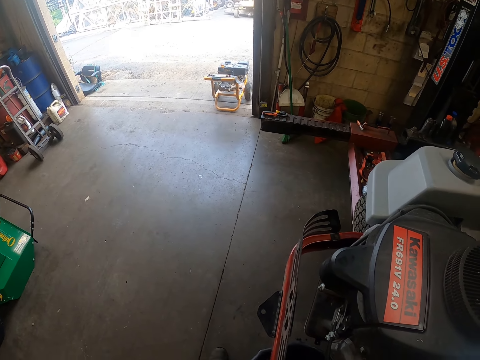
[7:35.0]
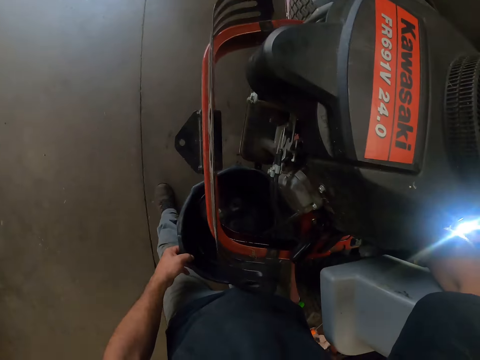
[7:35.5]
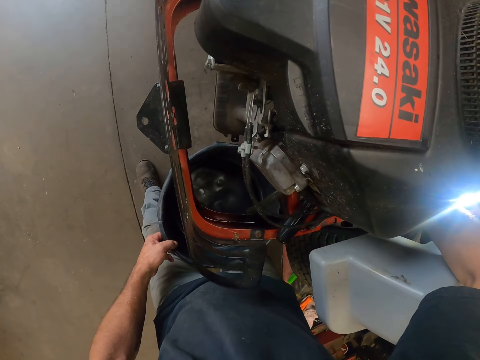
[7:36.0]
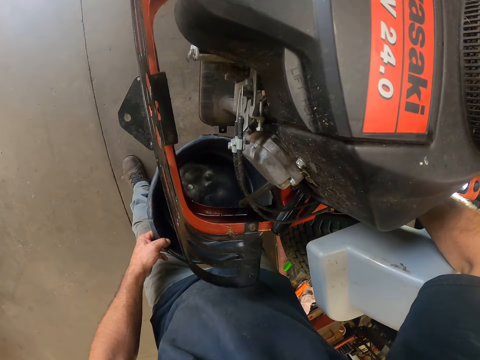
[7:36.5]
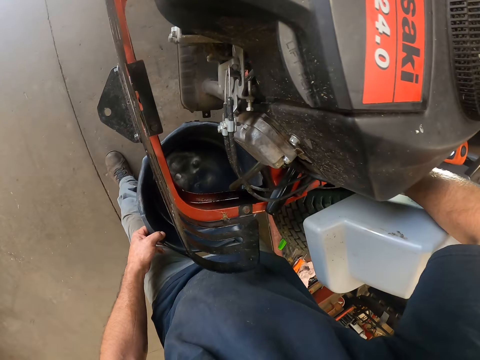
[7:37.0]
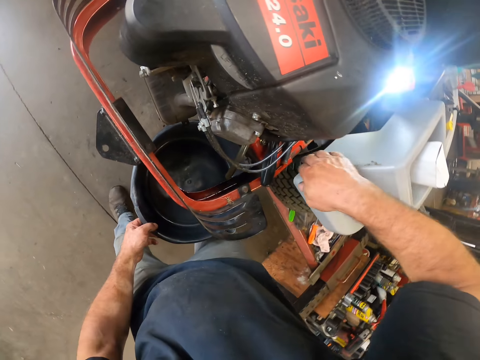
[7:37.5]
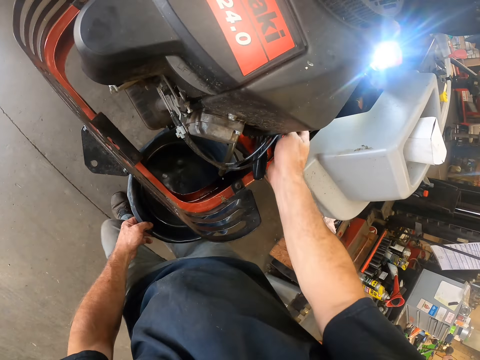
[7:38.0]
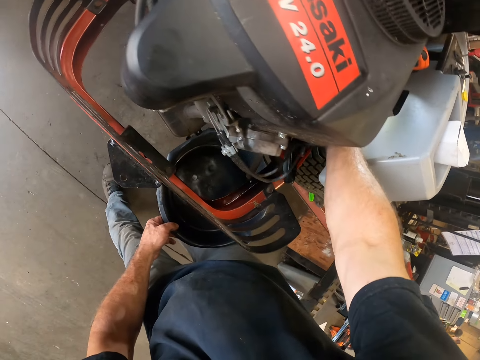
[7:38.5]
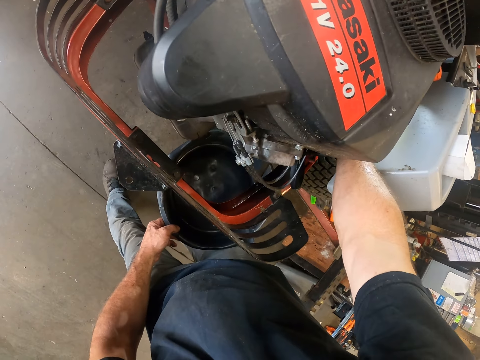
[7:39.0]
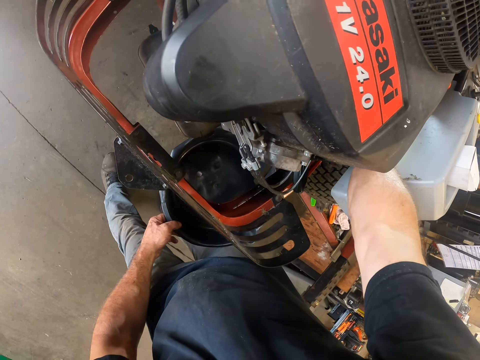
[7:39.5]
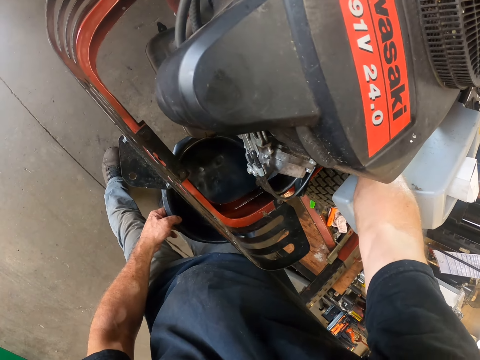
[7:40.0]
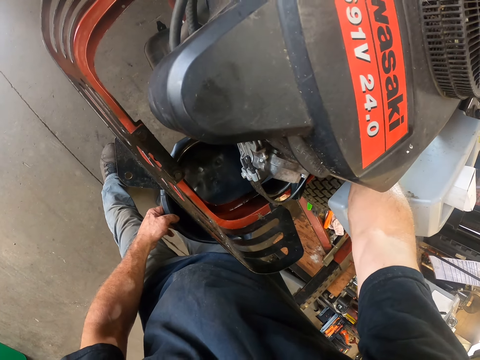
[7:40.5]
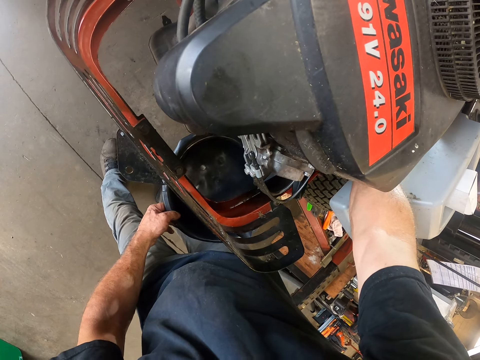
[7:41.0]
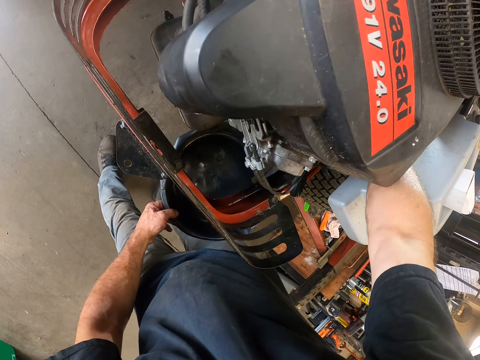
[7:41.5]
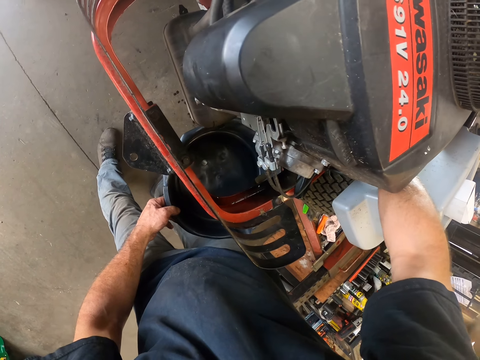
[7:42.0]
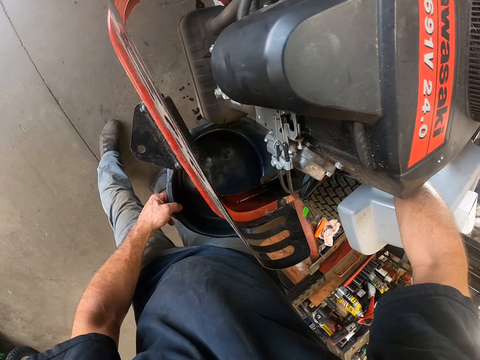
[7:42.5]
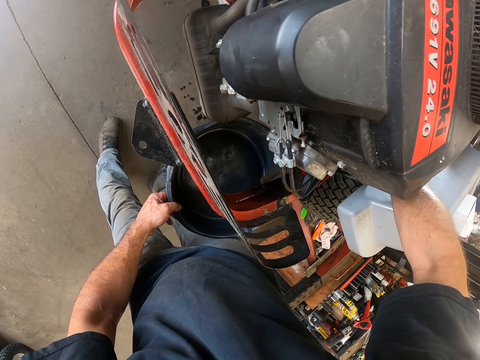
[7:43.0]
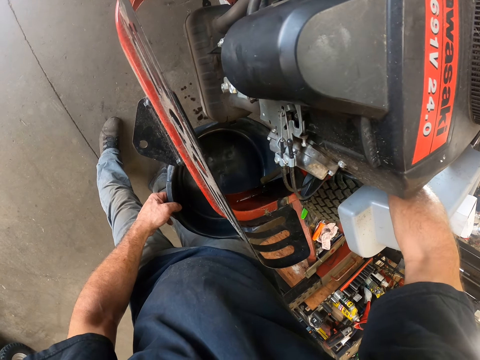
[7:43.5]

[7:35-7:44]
The camera wearer holds the basin and the pipe. He unscrews something with his hands.

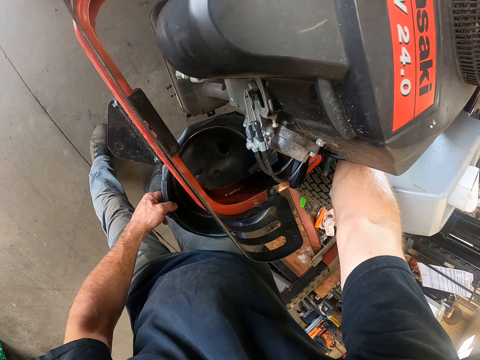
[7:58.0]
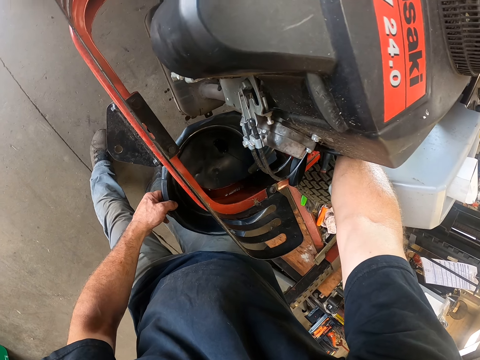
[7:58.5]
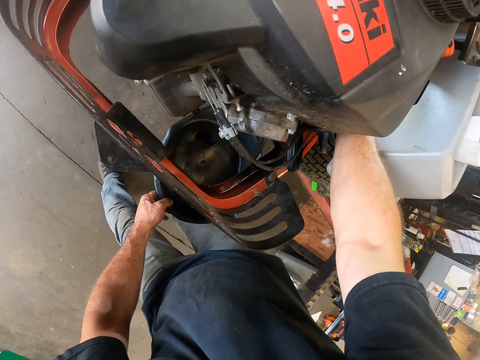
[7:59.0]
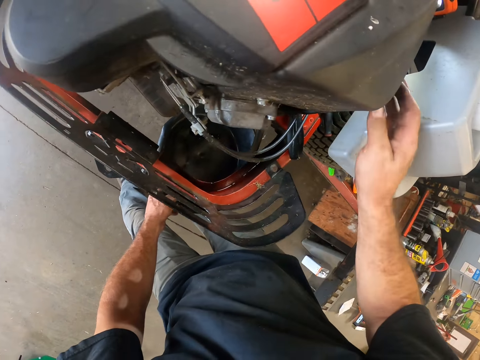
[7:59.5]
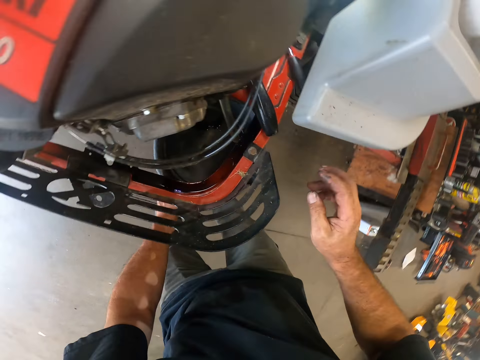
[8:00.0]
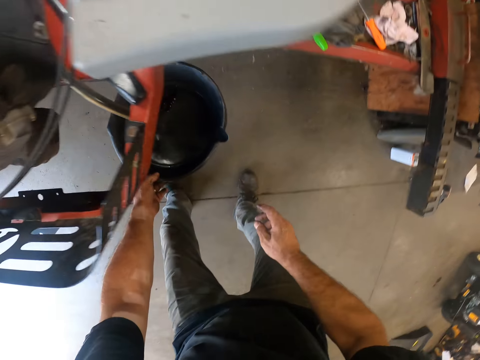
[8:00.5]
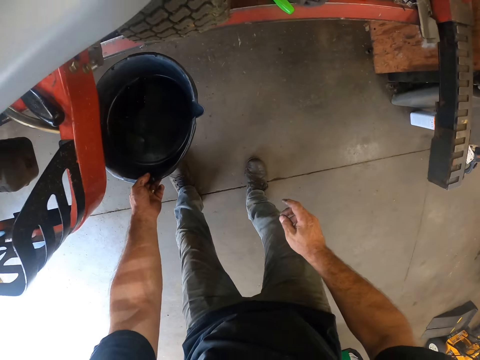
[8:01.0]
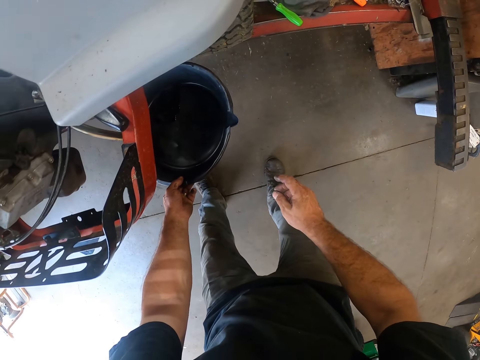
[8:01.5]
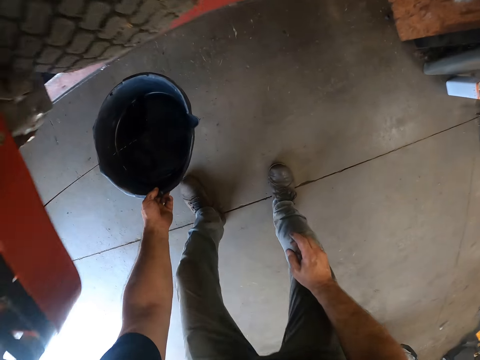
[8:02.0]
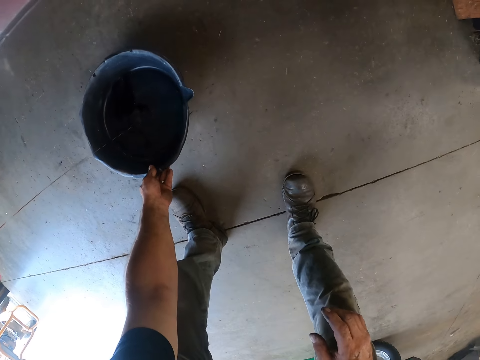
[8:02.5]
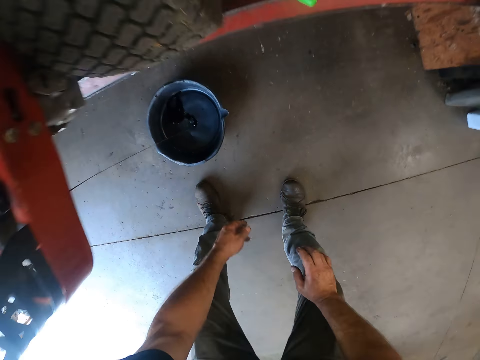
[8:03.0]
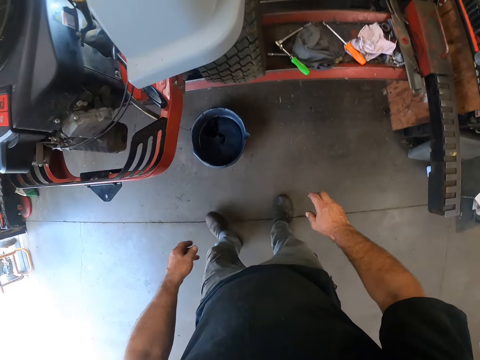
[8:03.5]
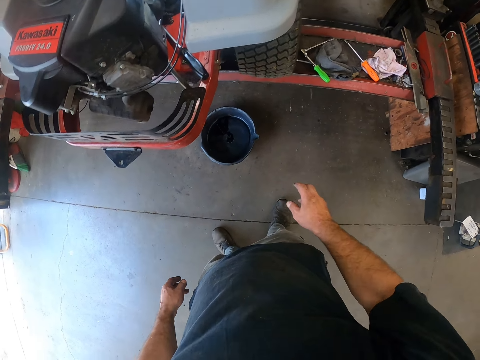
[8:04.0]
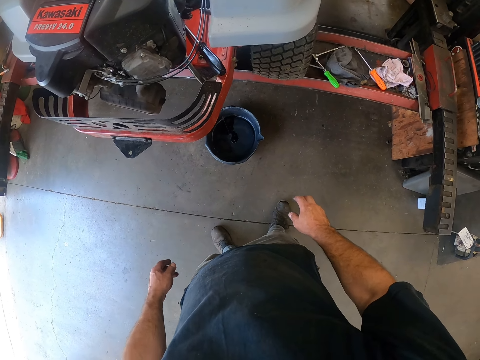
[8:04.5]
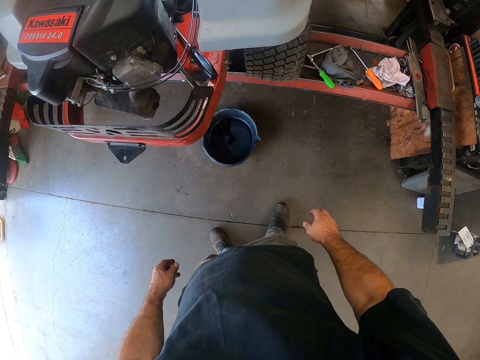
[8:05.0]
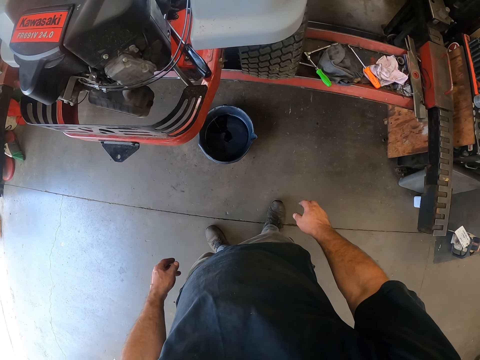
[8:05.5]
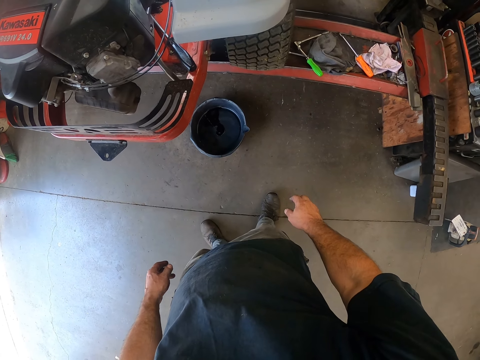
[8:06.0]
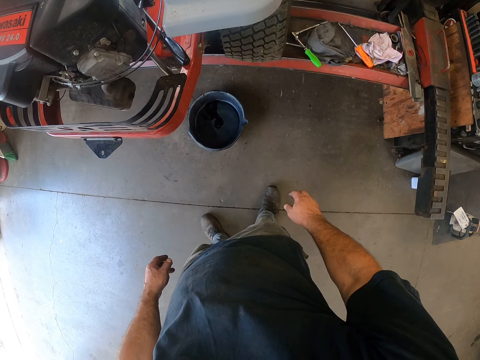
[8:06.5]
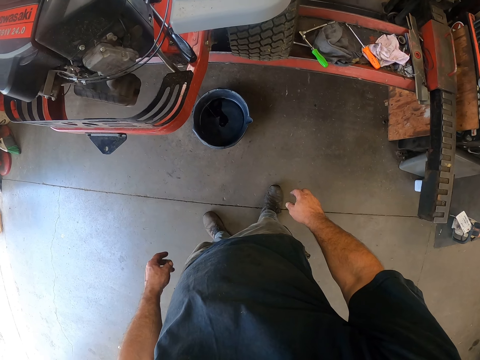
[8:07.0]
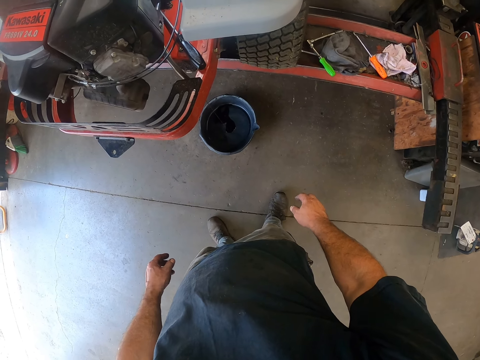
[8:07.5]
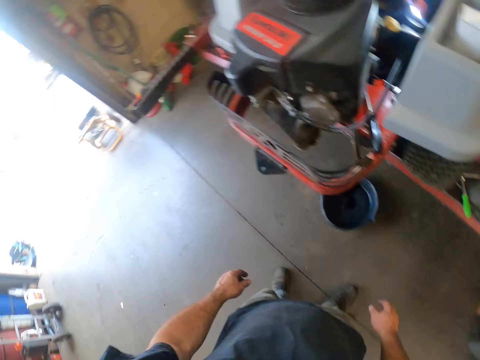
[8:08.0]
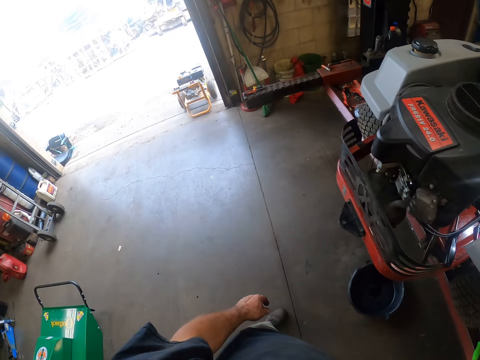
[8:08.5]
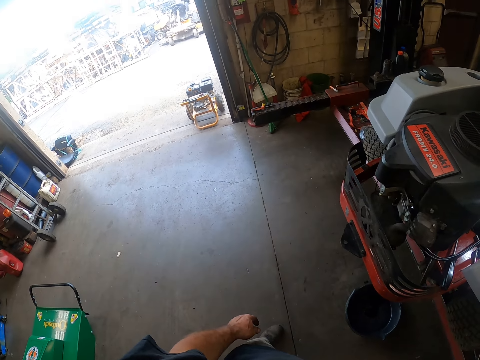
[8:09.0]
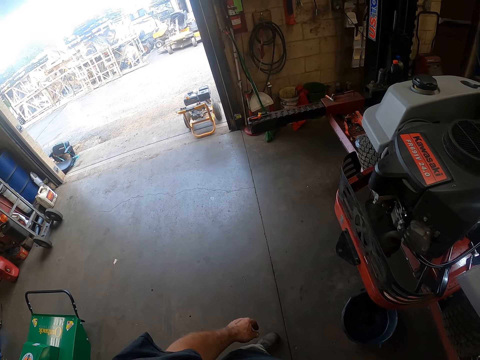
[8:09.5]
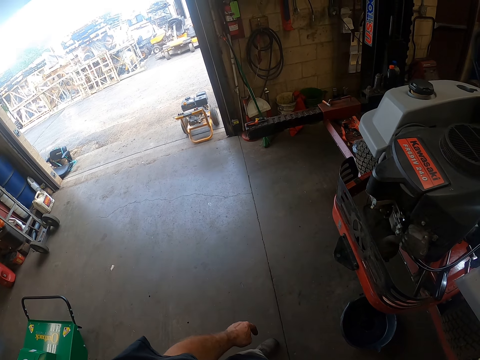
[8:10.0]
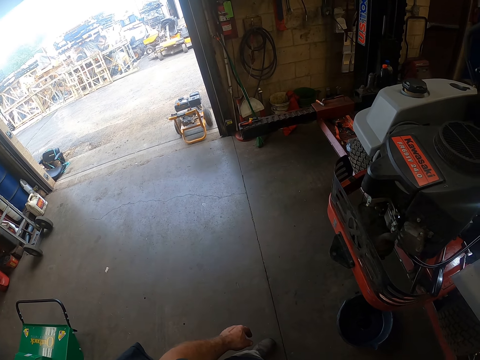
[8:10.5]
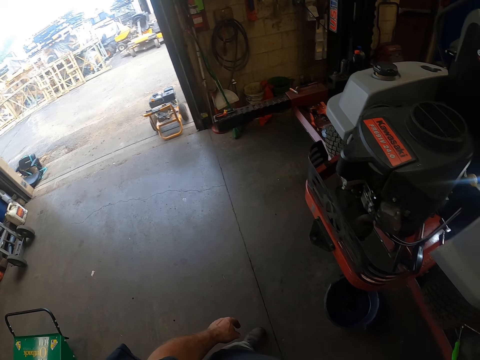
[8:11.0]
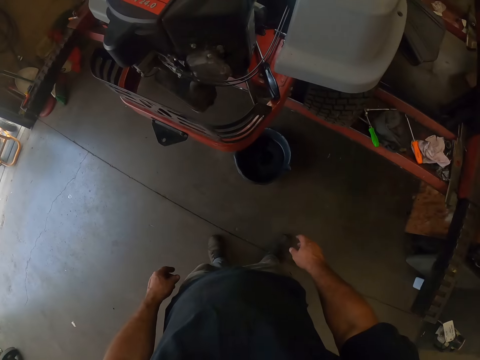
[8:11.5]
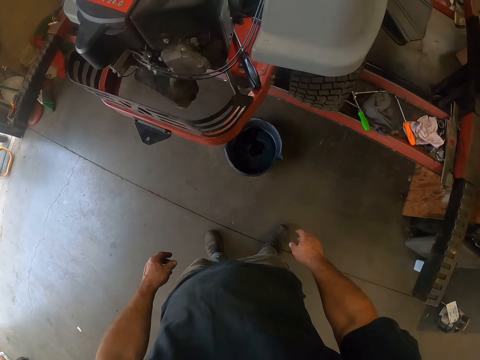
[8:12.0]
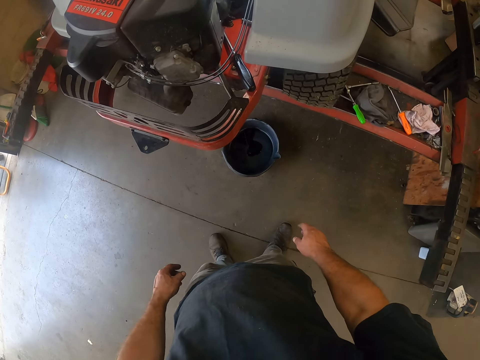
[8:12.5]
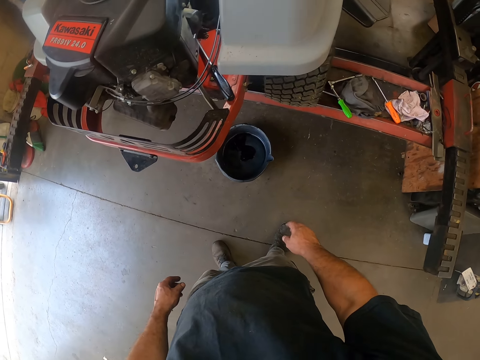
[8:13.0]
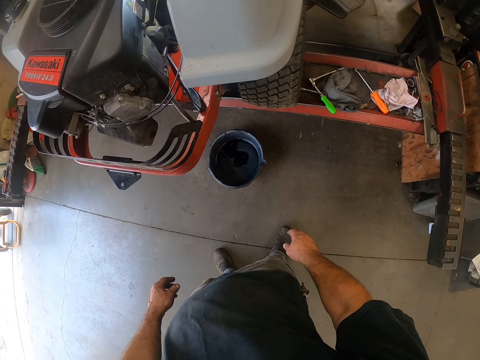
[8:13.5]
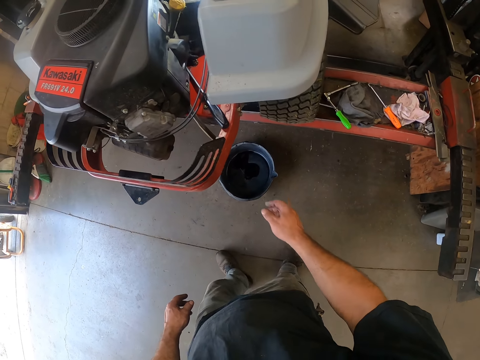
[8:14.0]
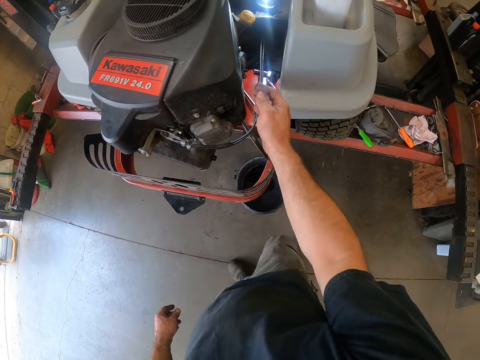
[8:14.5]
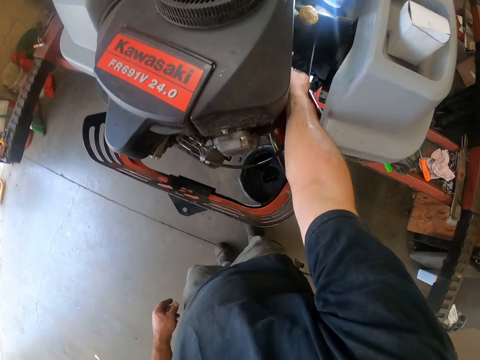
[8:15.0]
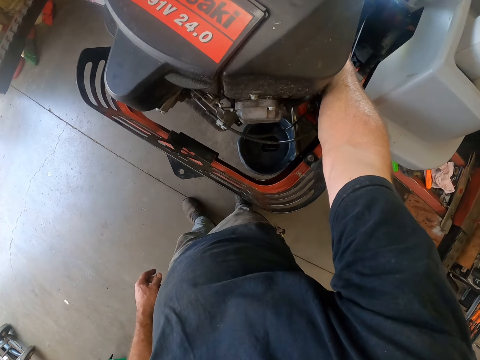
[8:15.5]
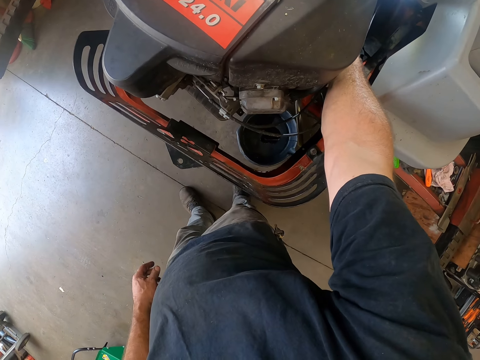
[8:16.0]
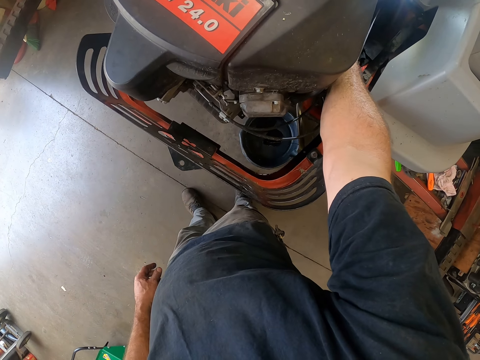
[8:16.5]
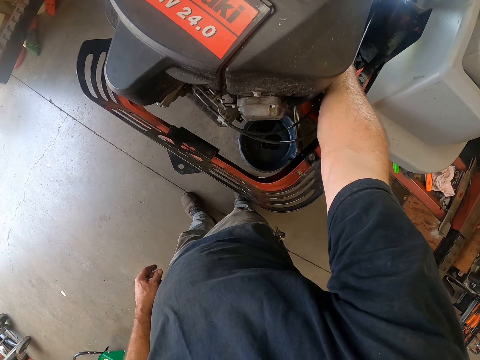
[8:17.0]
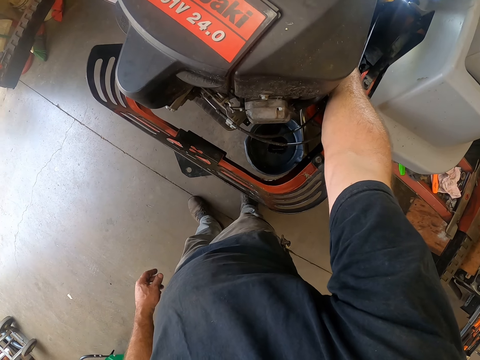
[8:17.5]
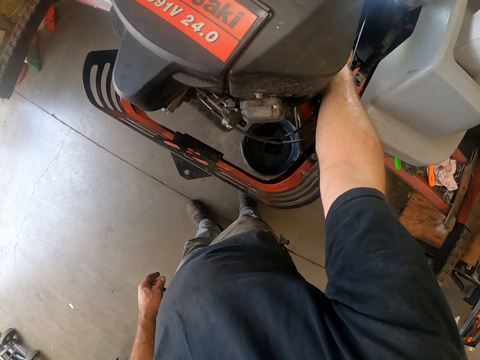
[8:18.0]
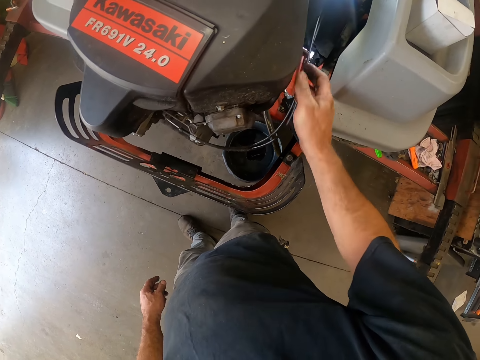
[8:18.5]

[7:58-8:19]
The camera wearer removes his hands from the fuel tank of the lawn mower. He lifts his hand from the pipe. He places the black bowl on the floor just beneath the lawn mower. He looks around the lawn mower. He looks around the workshop. He holds the lawn mower. He unscrews something with his hands.
